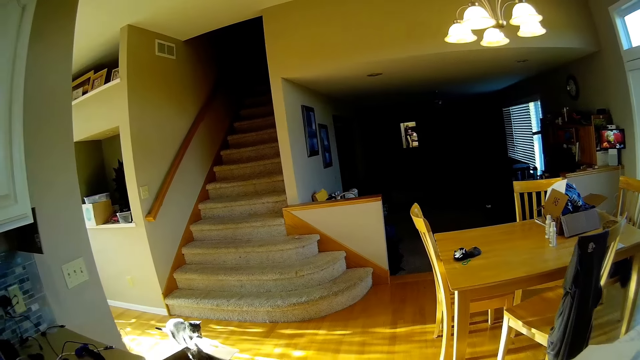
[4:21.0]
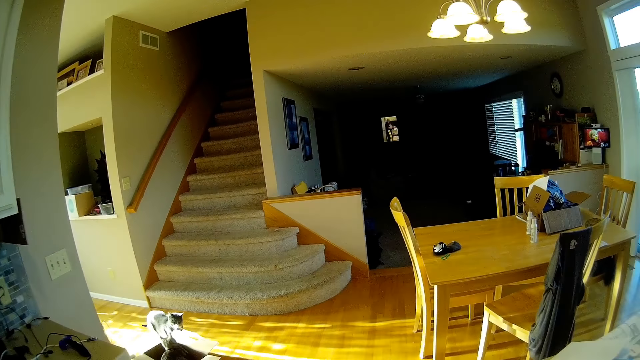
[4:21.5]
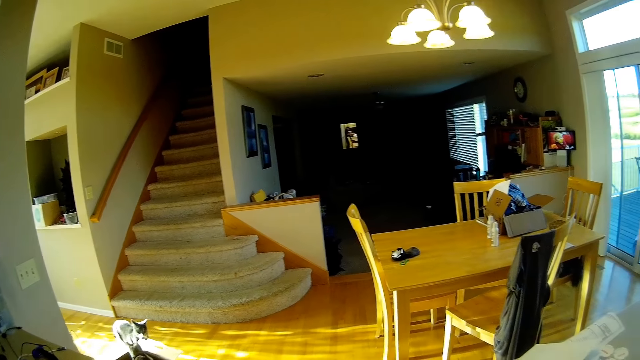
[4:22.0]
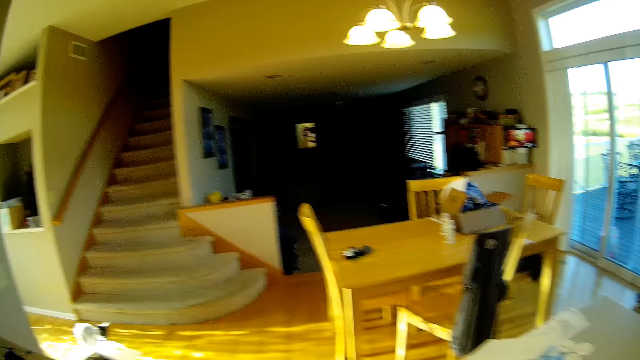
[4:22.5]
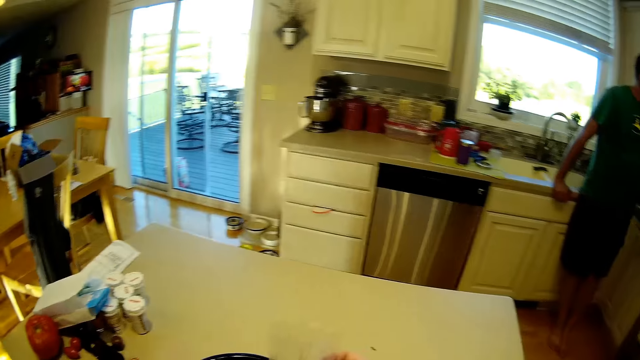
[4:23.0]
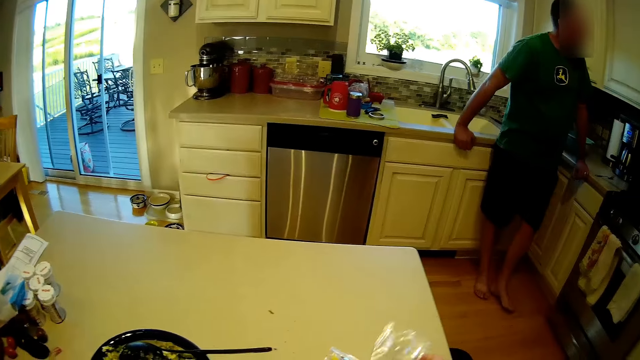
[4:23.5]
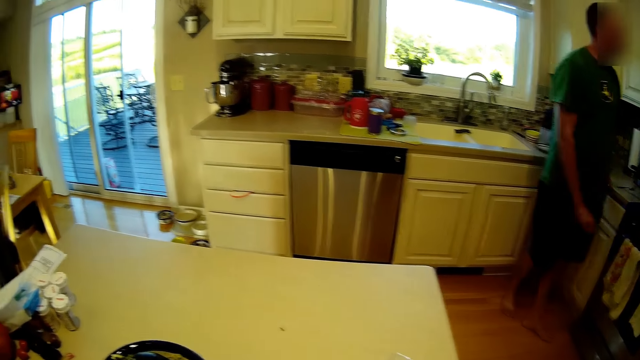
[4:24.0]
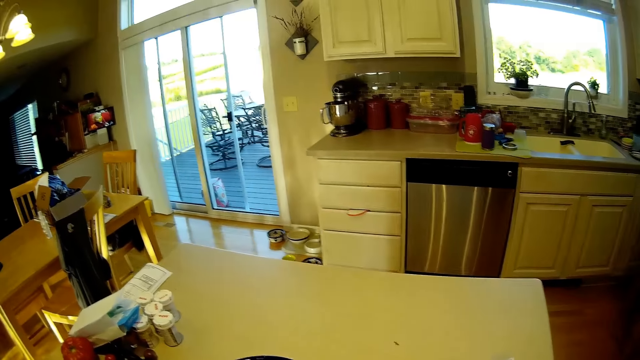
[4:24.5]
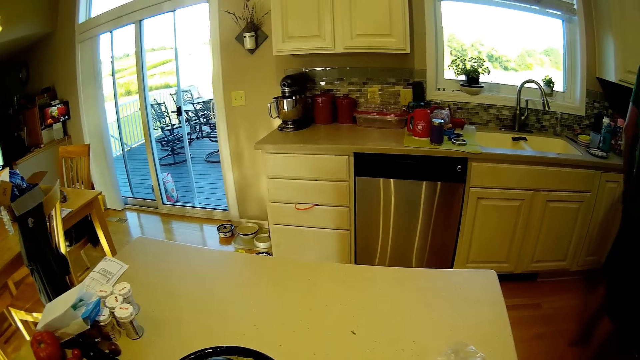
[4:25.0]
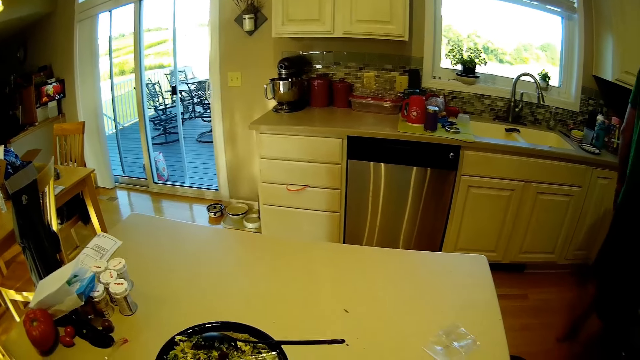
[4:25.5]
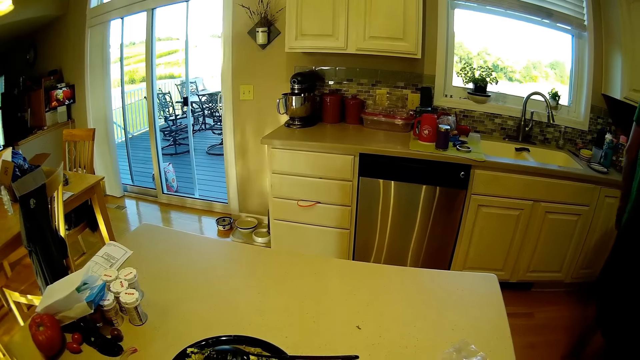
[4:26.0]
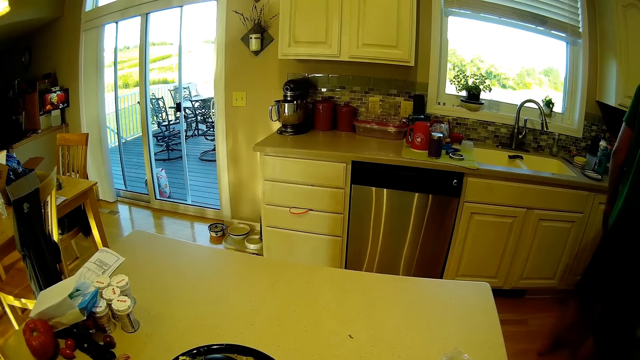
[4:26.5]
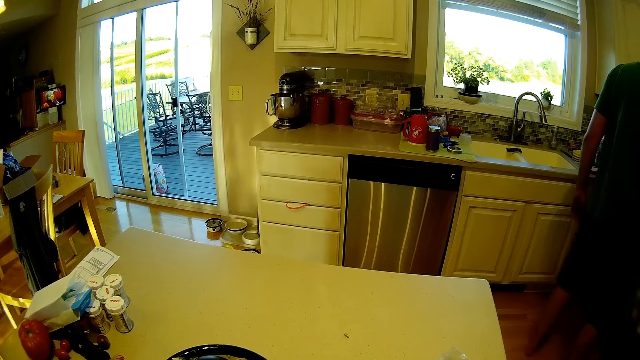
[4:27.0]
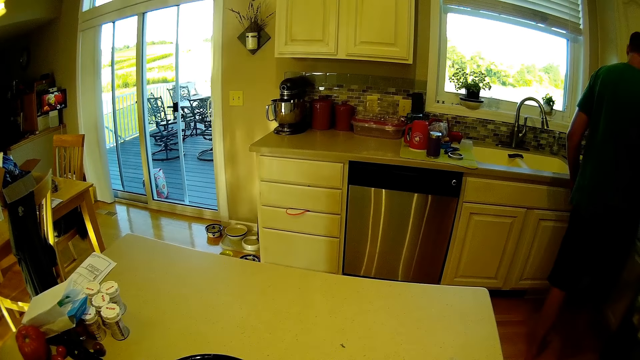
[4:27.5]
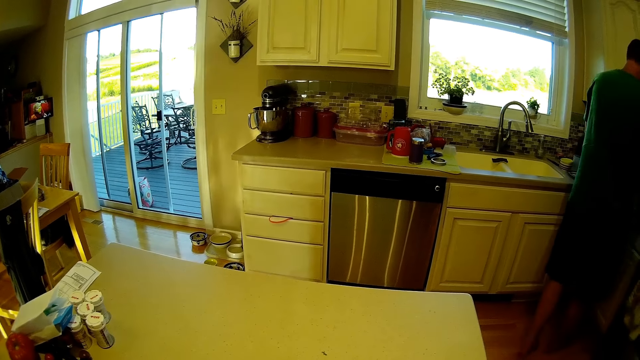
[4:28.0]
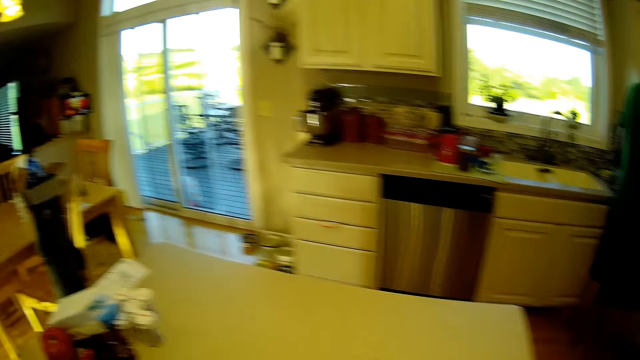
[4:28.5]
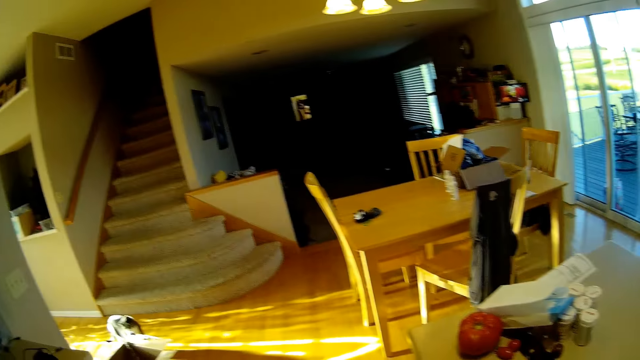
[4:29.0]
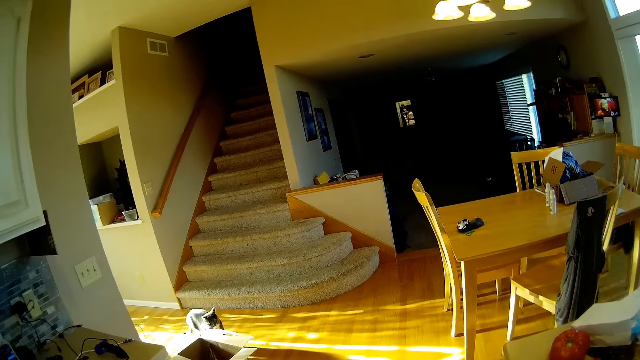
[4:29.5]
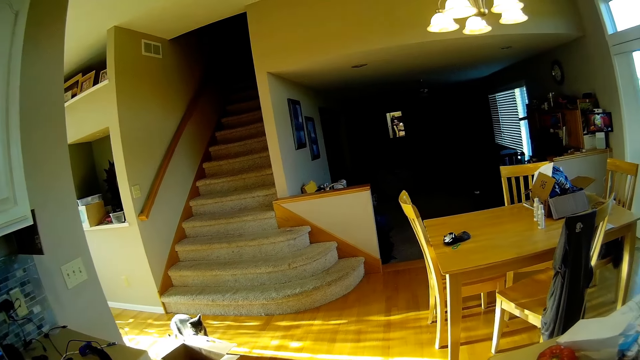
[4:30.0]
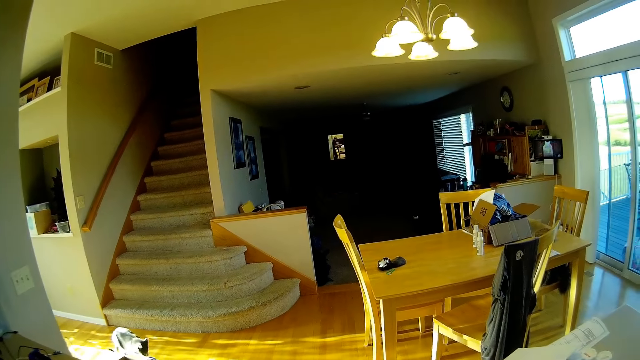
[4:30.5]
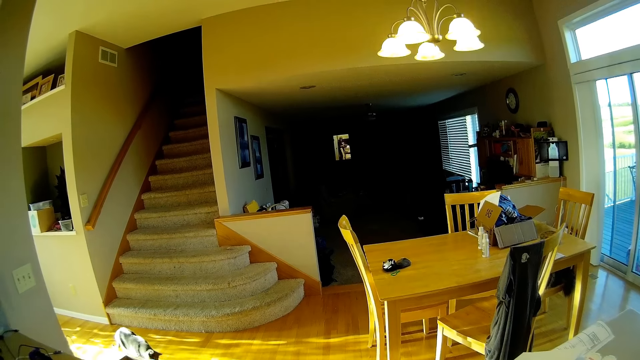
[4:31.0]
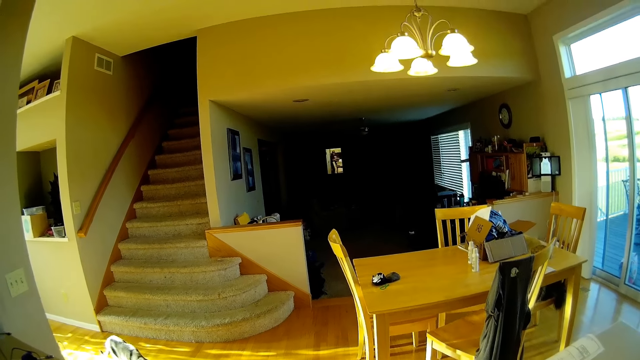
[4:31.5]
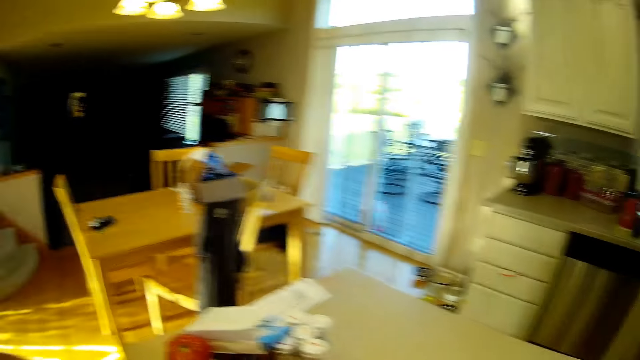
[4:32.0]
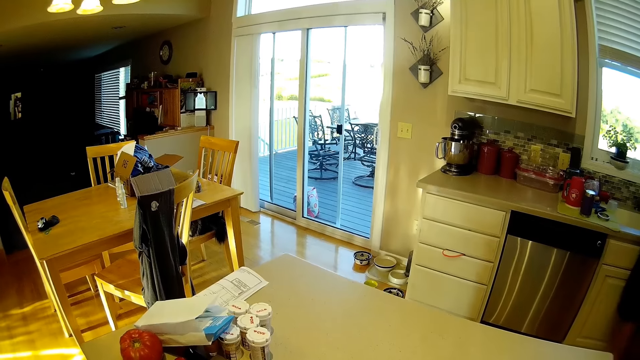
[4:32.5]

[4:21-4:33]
The camera wearer looks around. They fold a nylon. They put a polythene on the table. They look around. A man walks in the room.

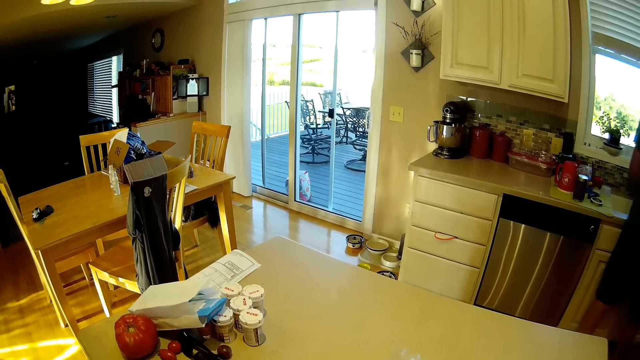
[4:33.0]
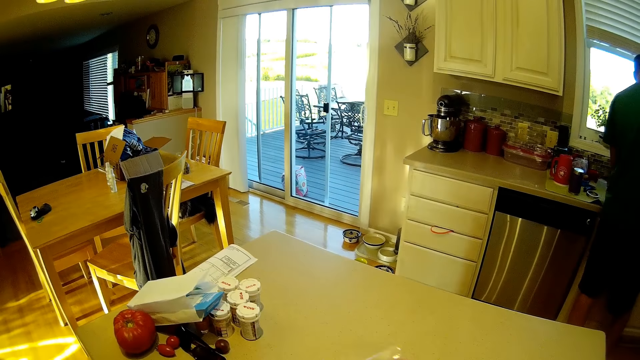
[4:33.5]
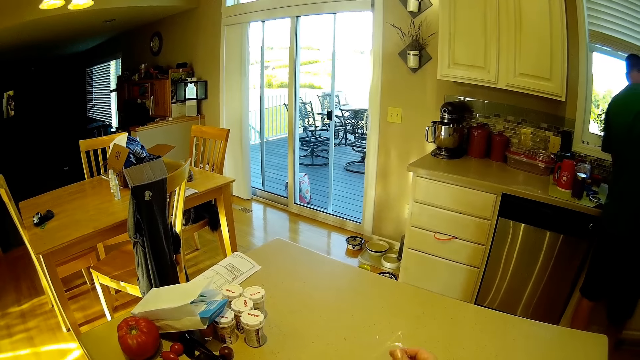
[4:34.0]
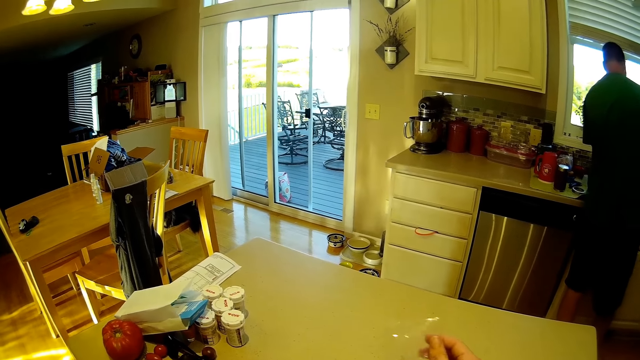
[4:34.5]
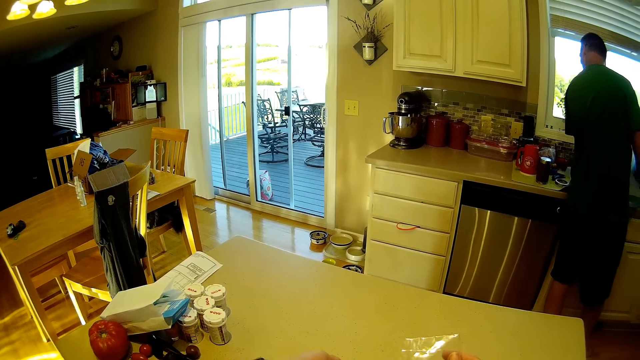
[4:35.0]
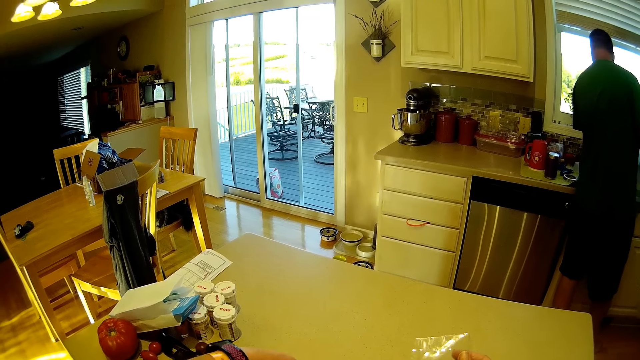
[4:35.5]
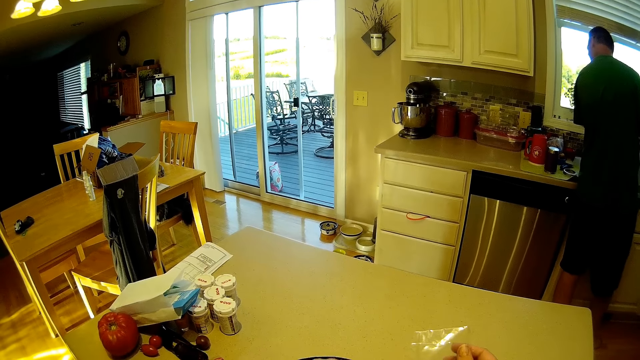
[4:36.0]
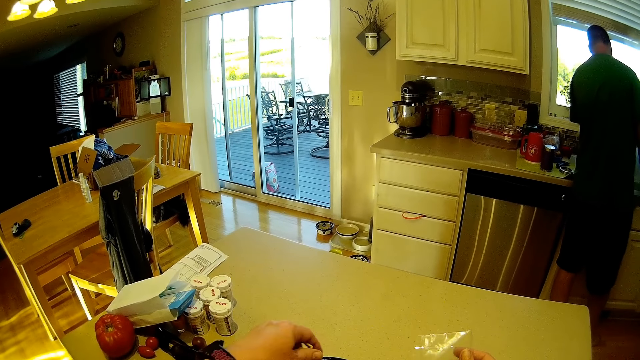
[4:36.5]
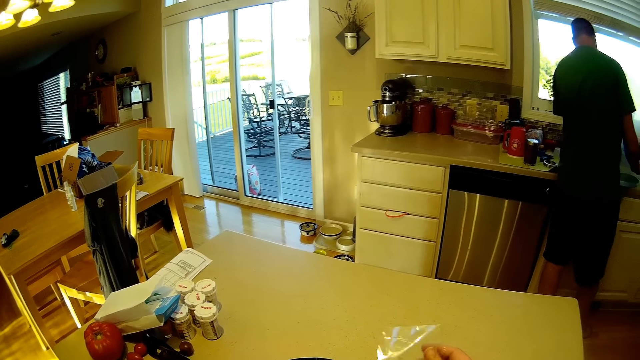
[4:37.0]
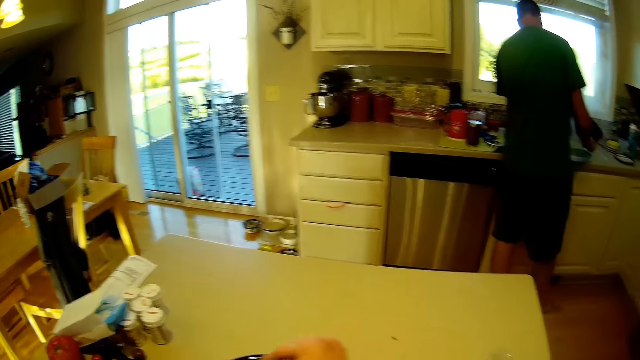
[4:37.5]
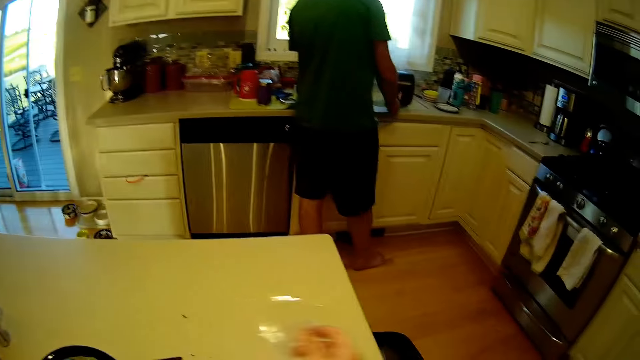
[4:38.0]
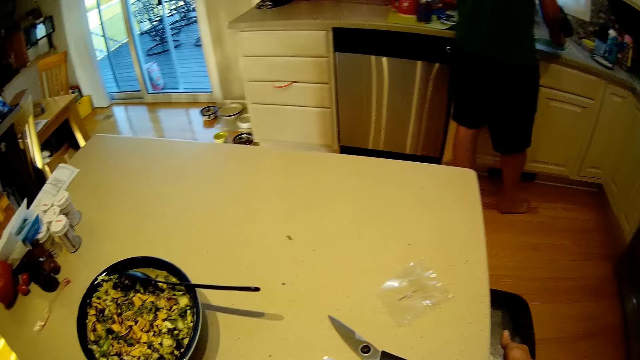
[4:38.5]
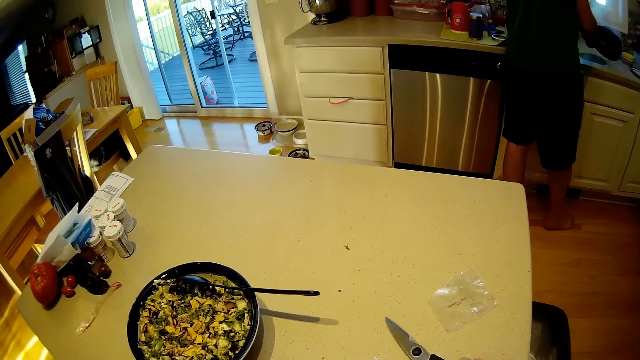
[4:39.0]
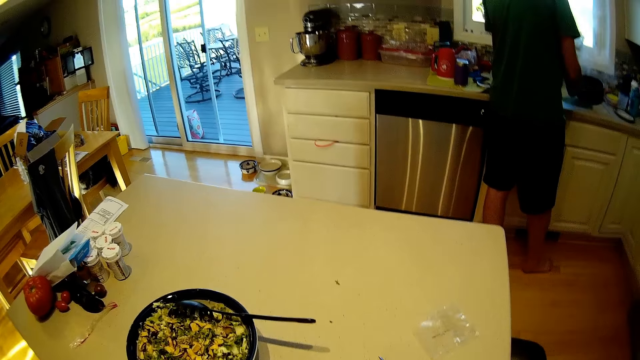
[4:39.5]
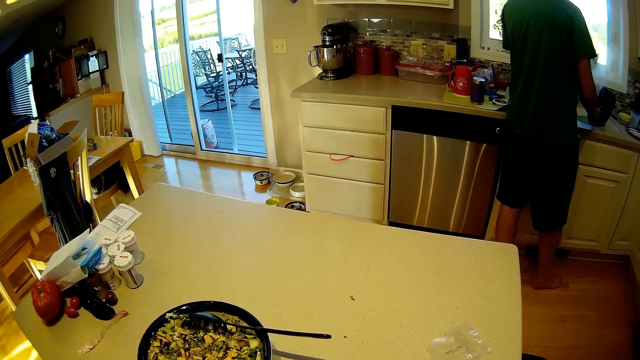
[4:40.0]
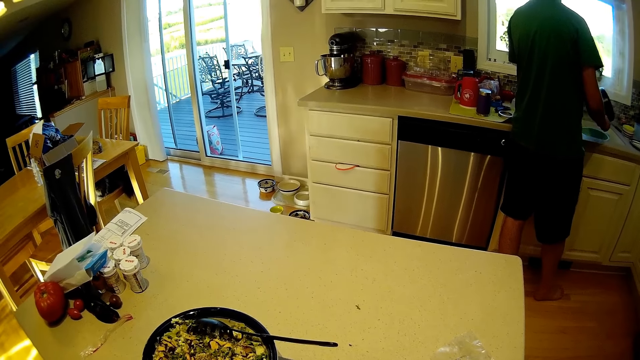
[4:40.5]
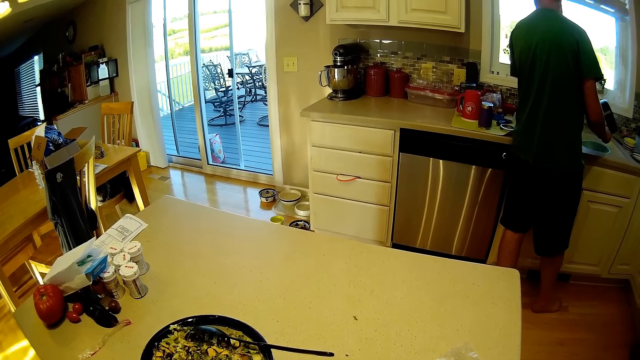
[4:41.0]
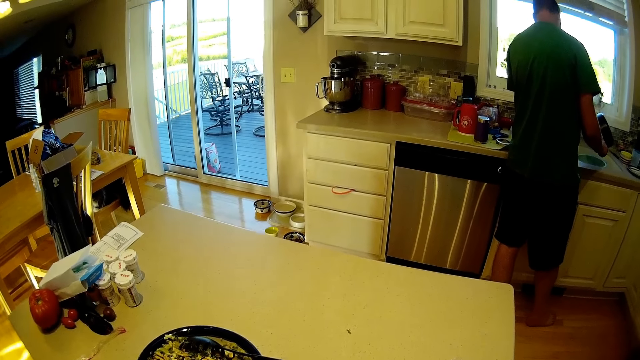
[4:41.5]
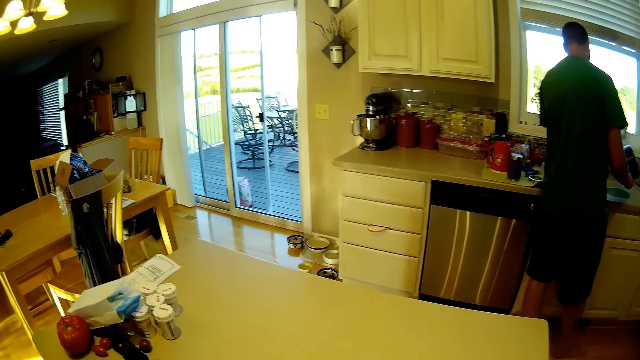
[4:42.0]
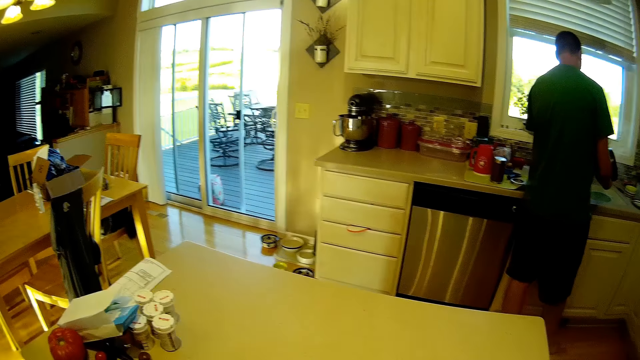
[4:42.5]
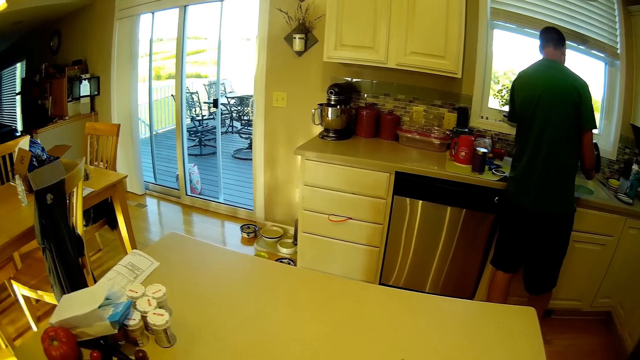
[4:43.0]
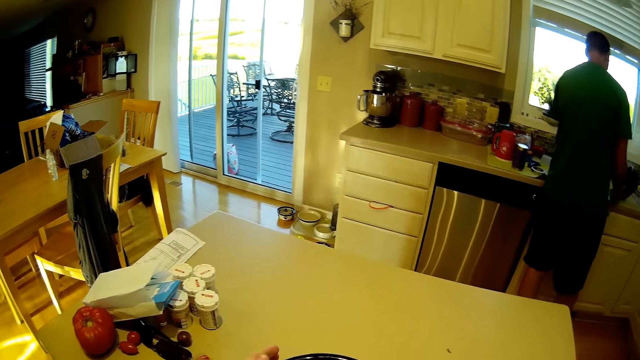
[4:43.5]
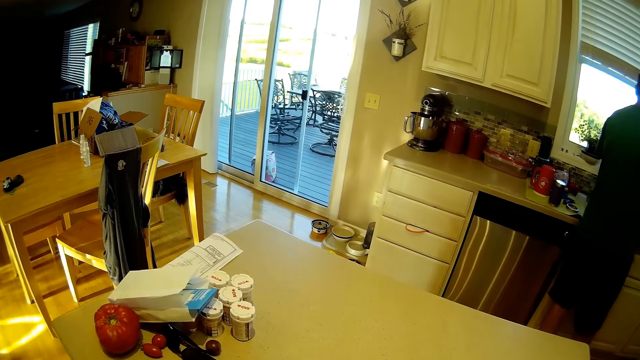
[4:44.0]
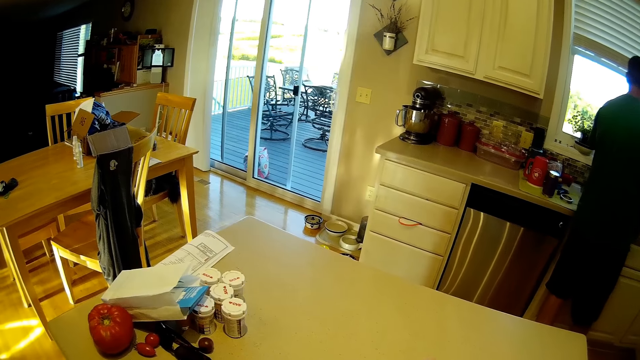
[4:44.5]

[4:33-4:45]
The camera wearer picks up a nylon on the table. They hold a polythene. They spread crisps in a bowl. They put the nylon in a trash bin. They pick up a knife or scissors on the table. They look around. They converse with a person.
